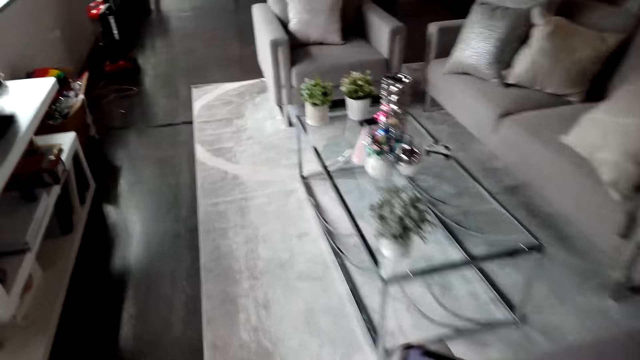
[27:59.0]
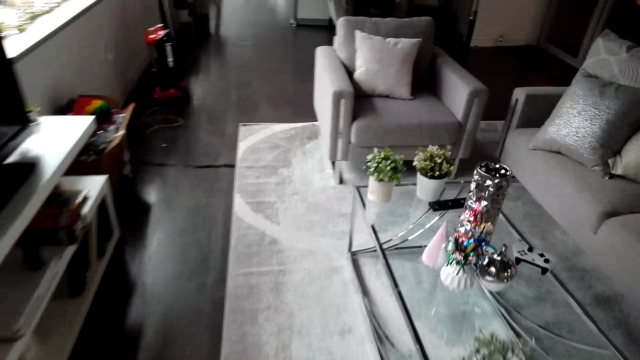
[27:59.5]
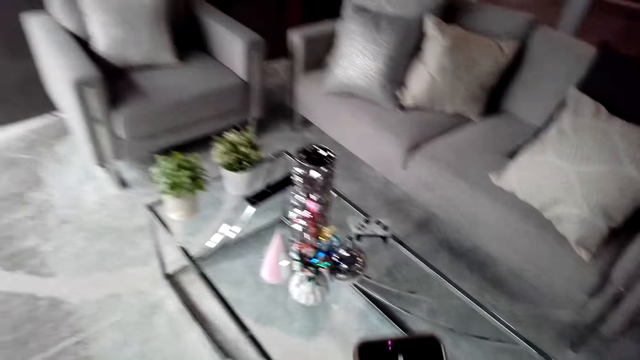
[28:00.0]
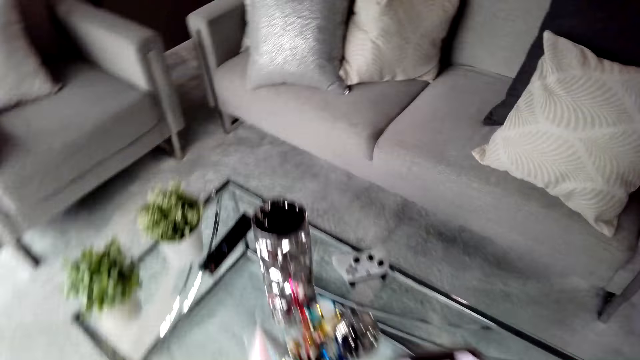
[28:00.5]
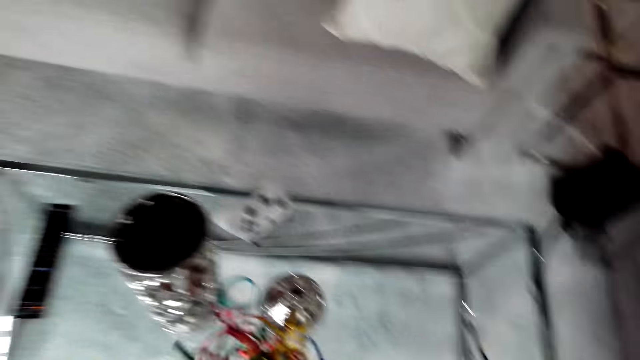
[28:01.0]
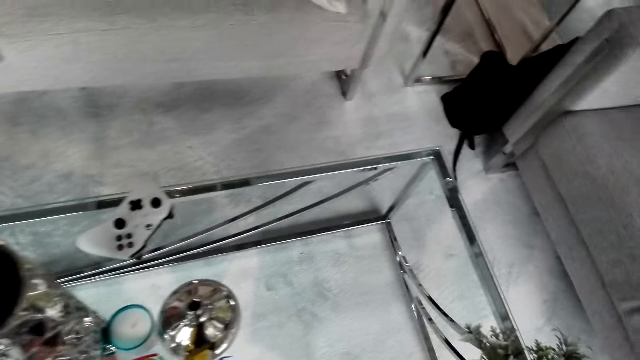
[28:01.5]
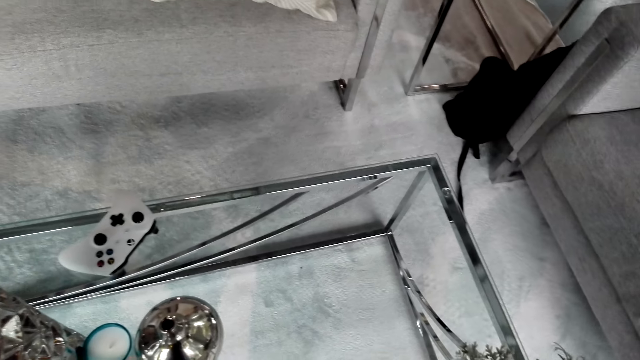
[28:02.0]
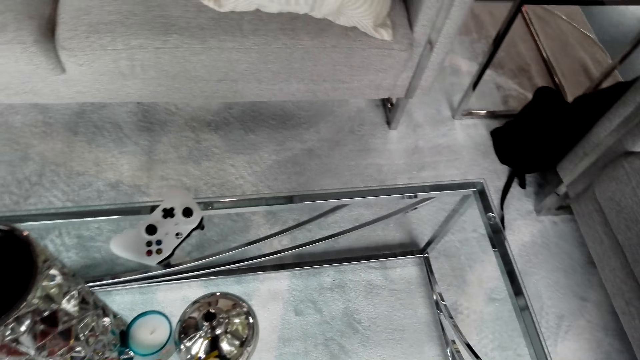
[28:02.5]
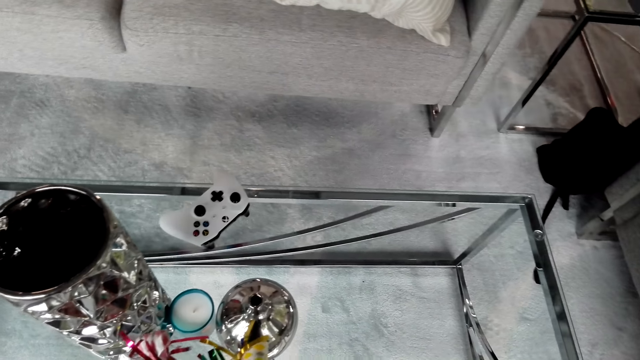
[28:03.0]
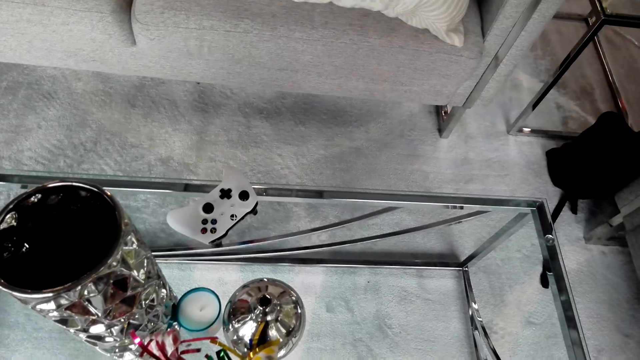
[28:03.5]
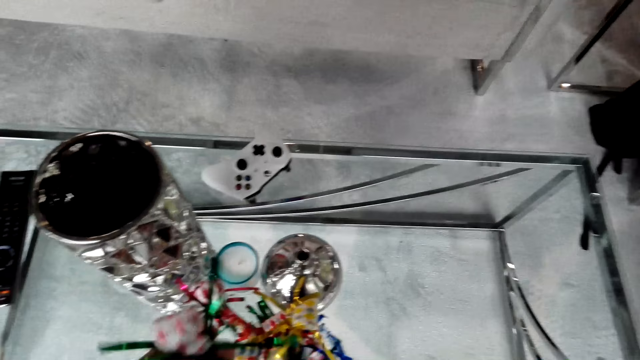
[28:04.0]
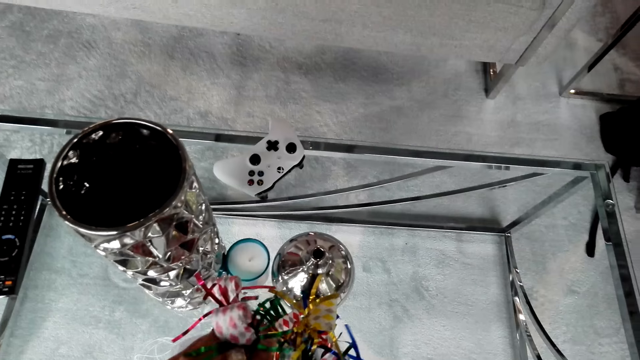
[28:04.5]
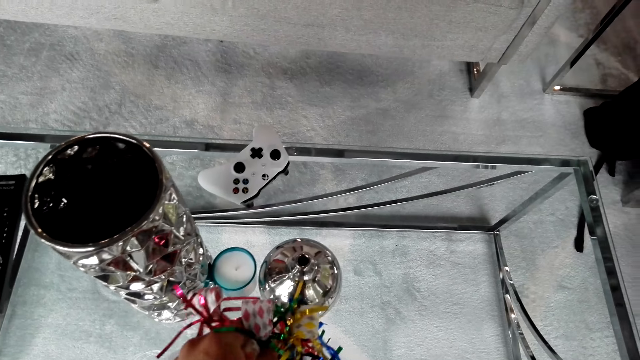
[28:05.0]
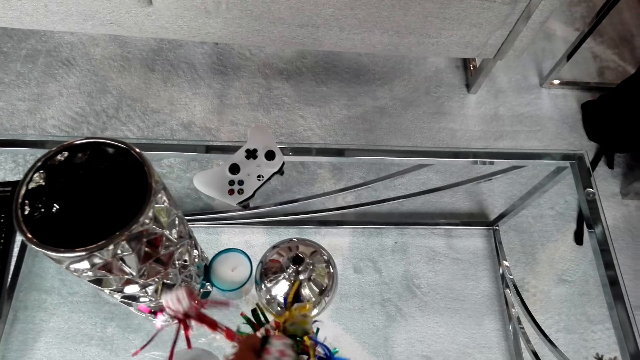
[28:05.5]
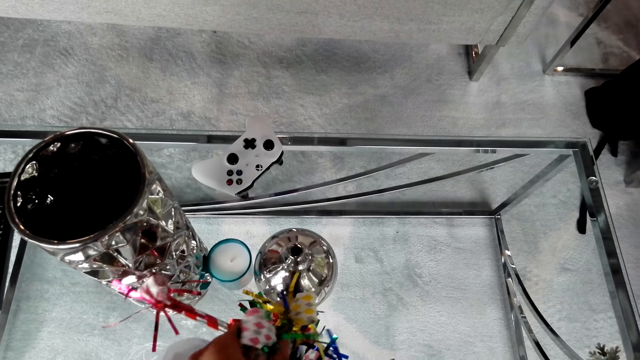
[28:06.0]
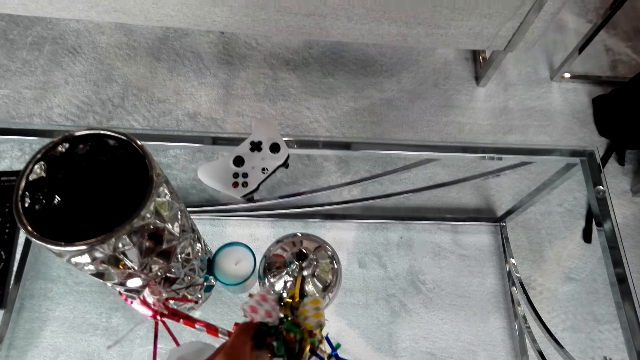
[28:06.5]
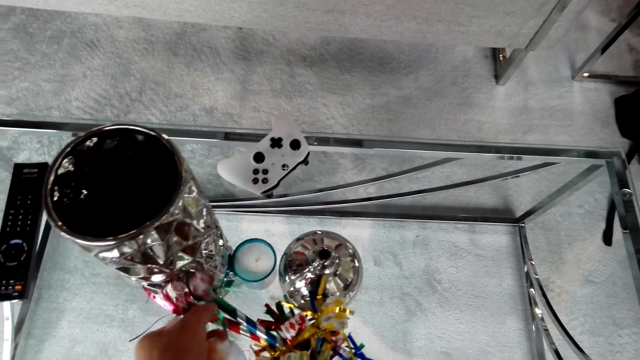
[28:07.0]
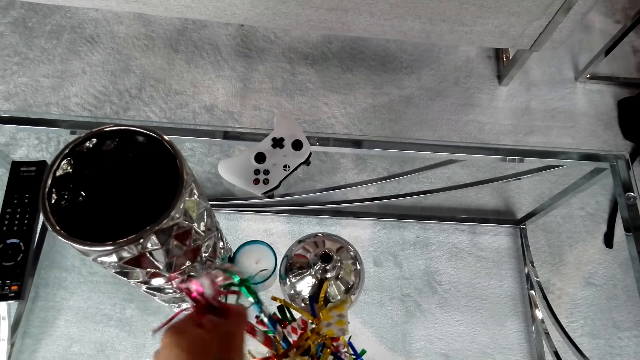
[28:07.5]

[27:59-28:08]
The camera wearer picks up the decorations. They put the decoration on the table.

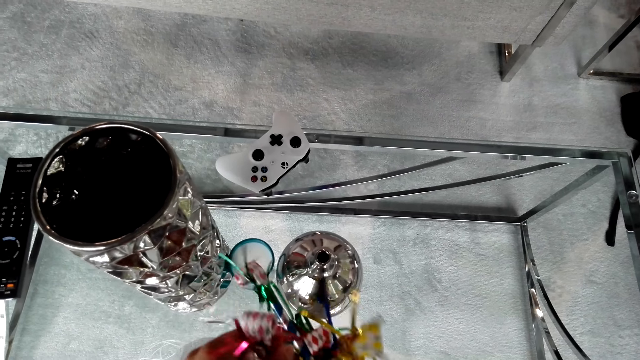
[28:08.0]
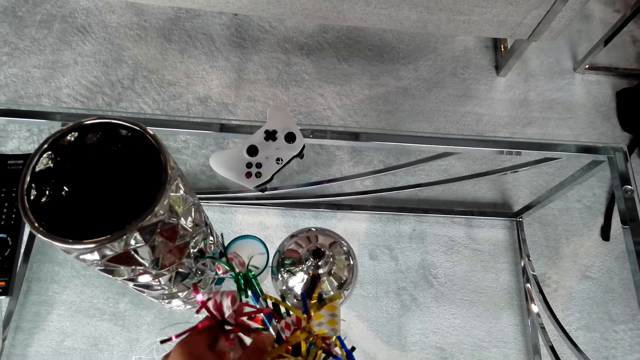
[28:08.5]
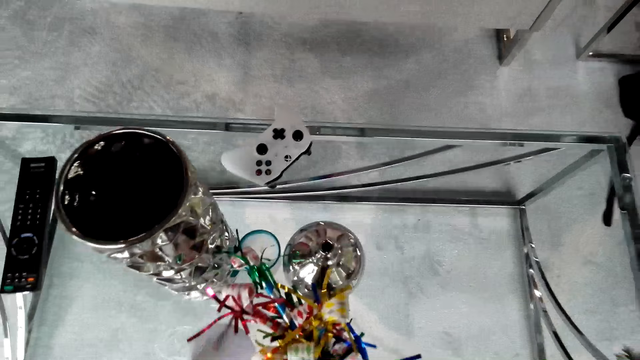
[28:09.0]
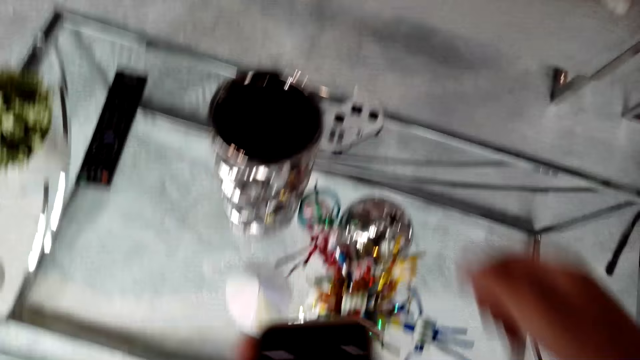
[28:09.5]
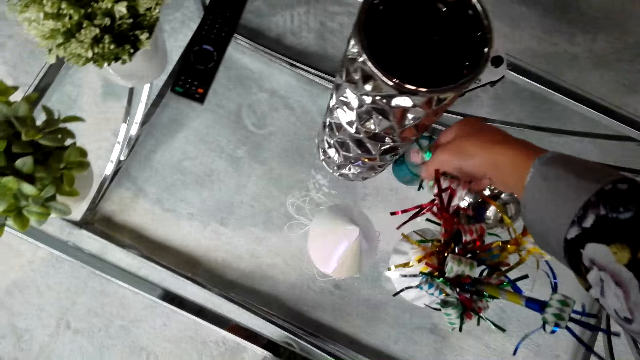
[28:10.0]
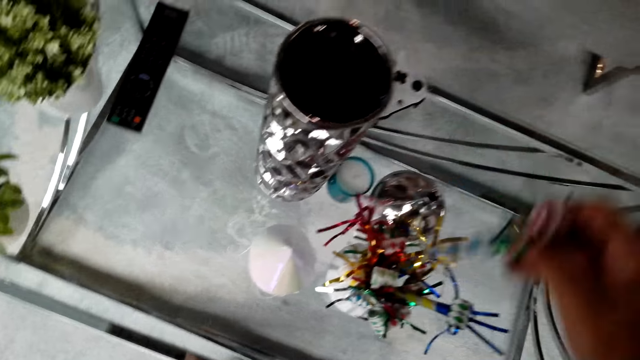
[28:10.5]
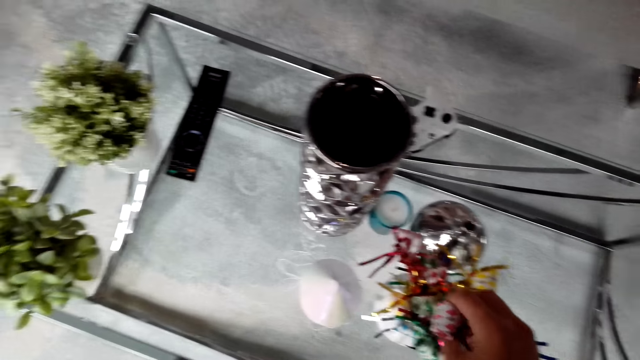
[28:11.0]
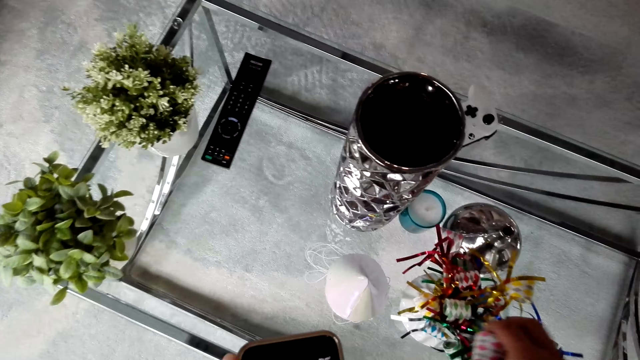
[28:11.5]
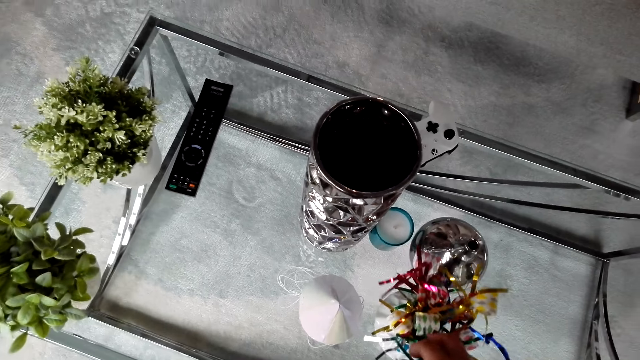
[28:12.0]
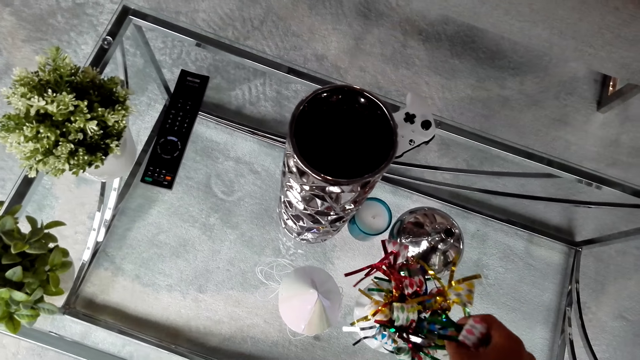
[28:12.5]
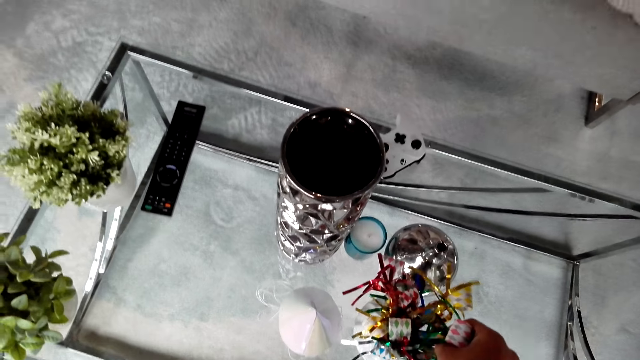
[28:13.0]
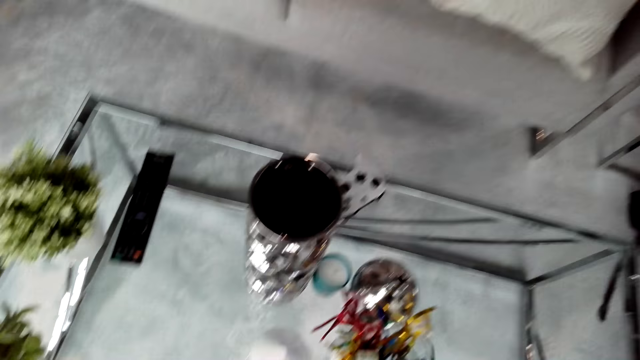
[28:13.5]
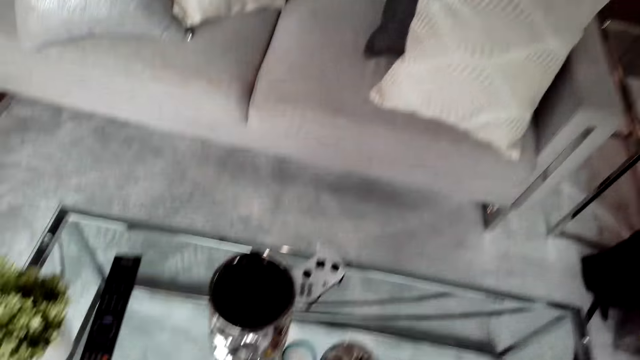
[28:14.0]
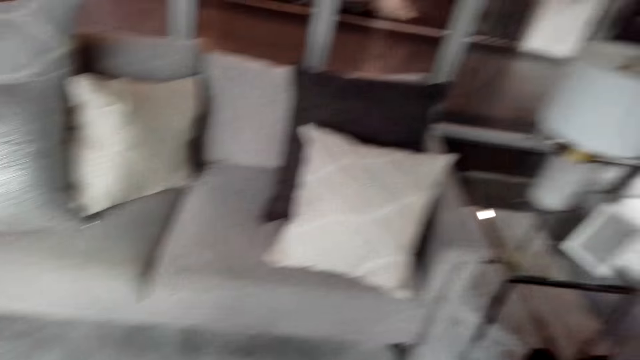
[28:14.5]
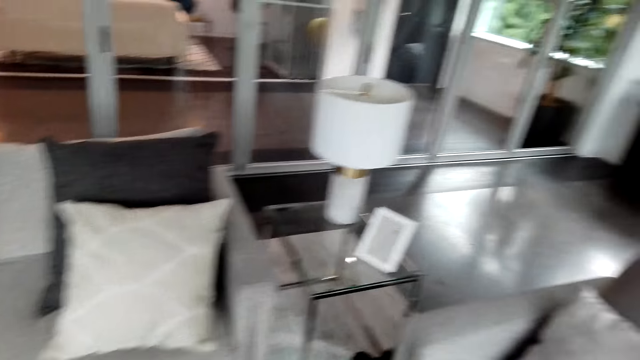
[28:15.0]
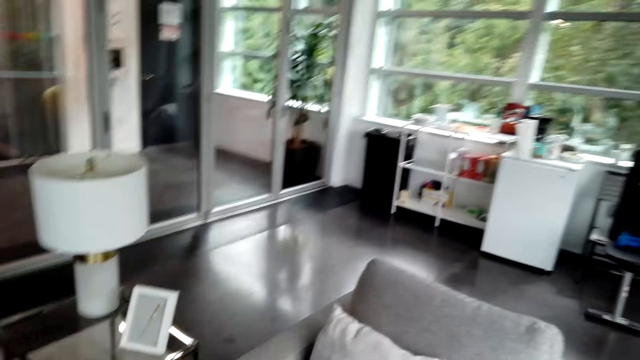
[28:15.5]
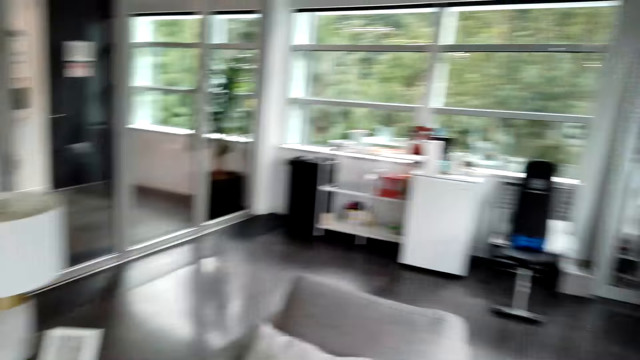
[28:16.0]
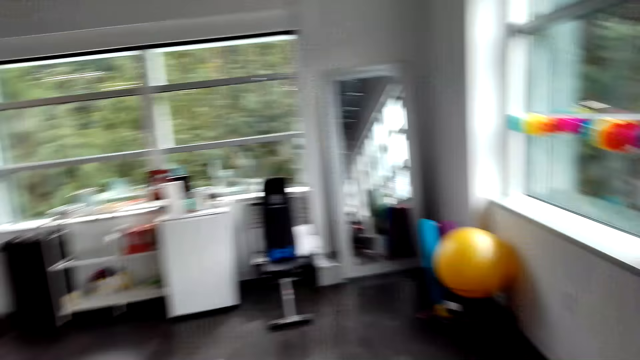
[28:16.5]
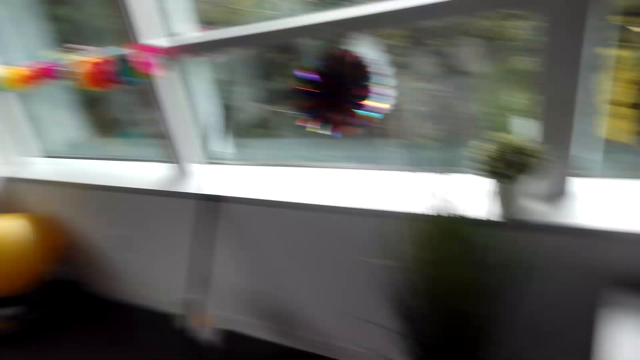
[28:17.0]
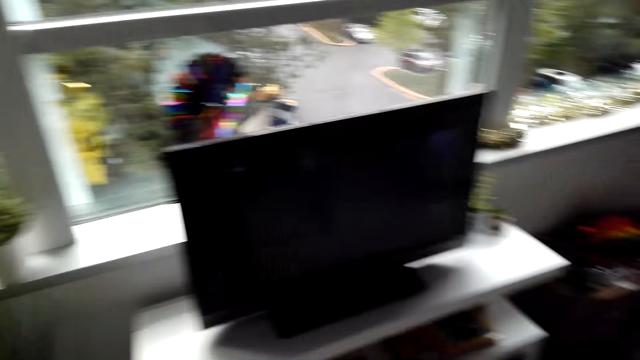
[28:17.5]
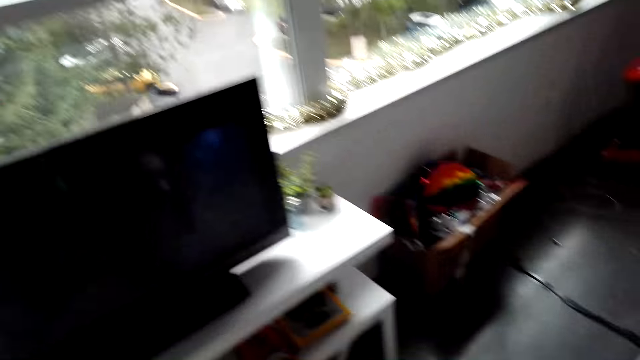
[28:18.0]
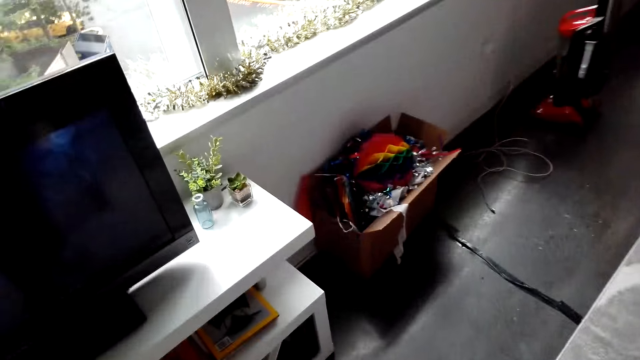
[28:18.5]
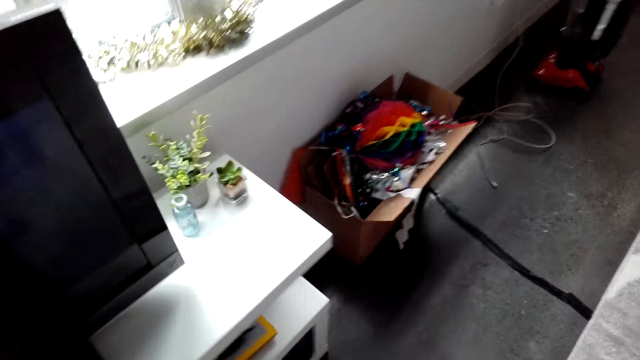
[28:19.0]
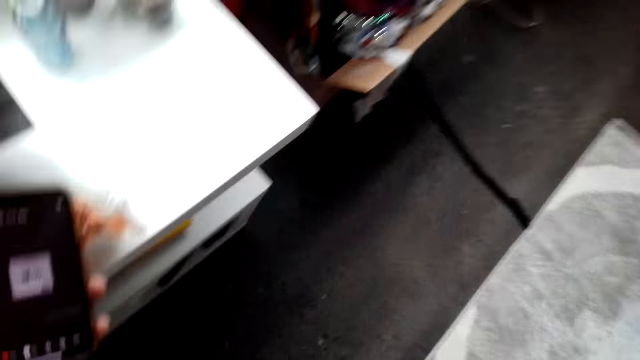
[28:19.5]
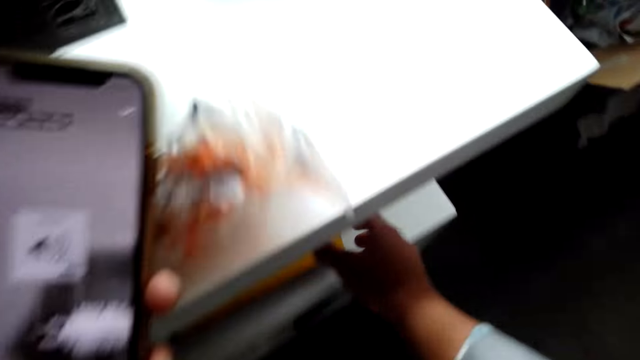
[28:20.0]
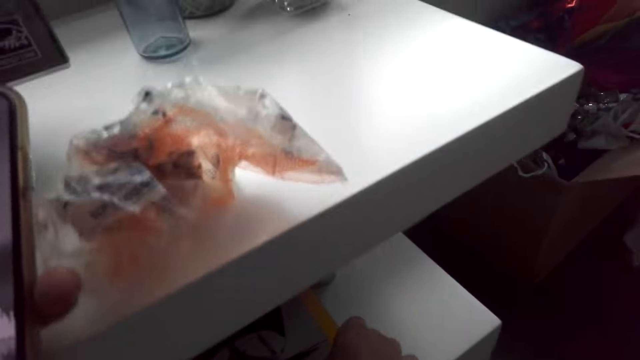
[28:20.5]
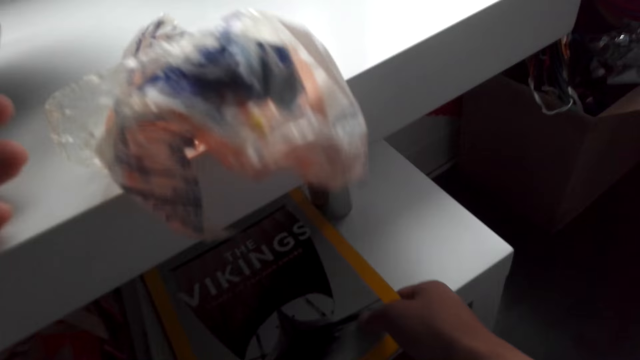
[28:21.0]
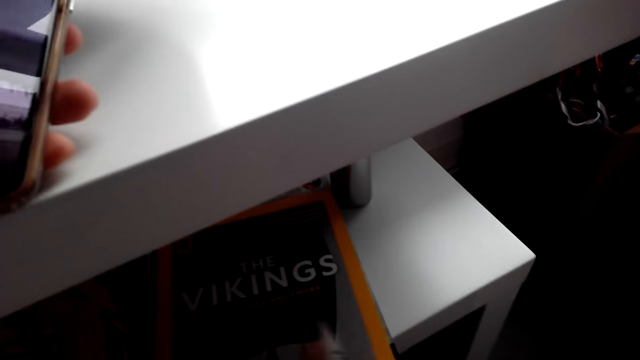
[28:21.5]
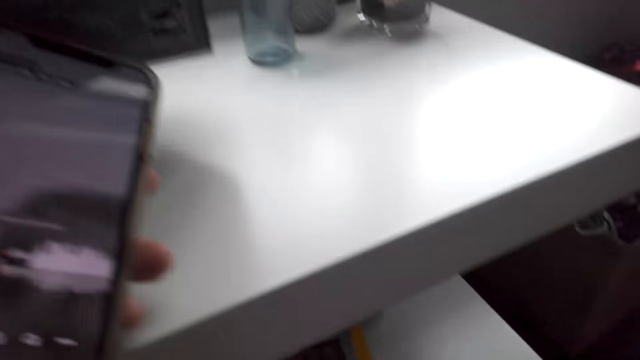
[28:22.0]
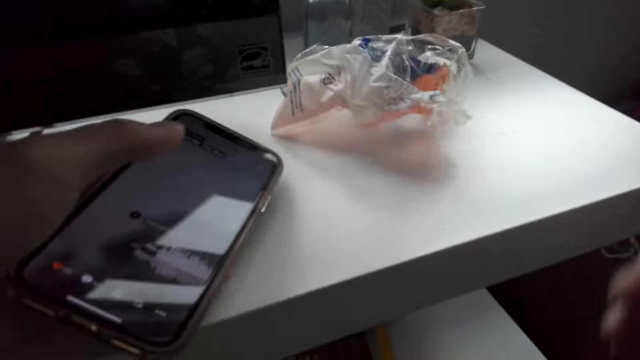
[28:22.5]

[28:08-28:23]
The camera wearer picks up the decoration, puts the decoration inside the decoration holder, and walks around. They look at the phone. They touch the magazine. They pick up the magazine. They put the polythene bag on the counter.
